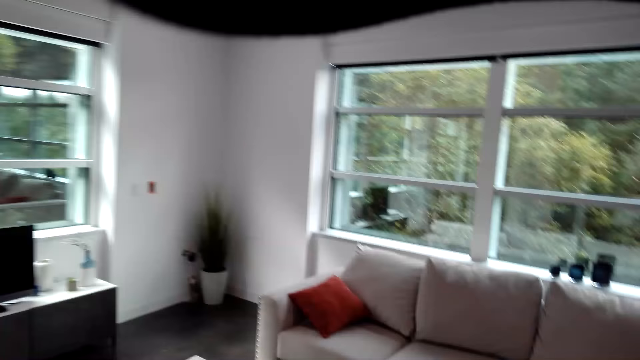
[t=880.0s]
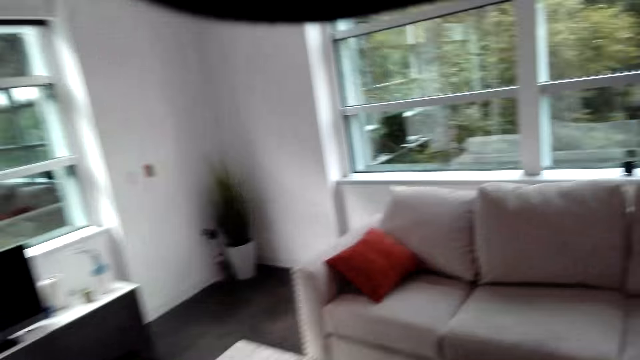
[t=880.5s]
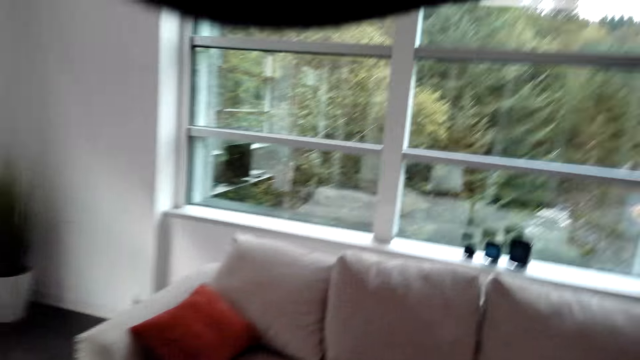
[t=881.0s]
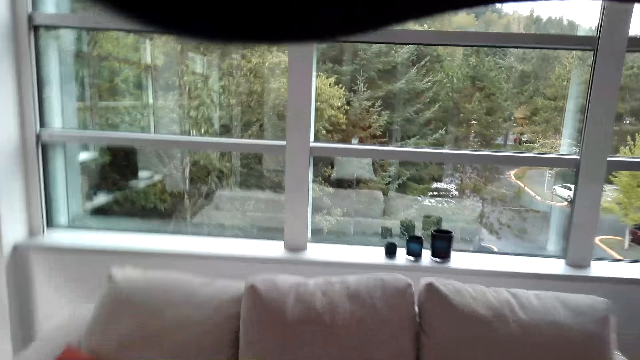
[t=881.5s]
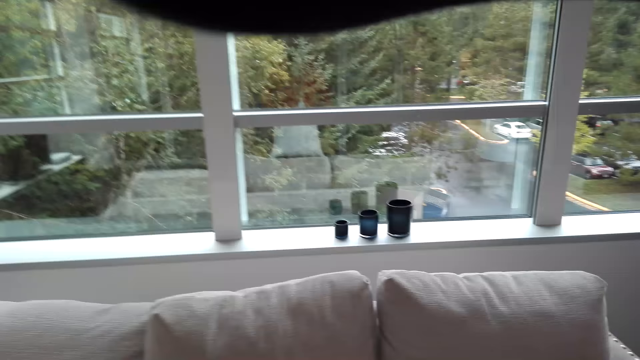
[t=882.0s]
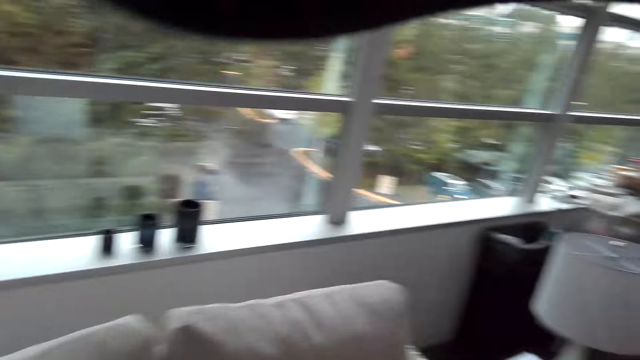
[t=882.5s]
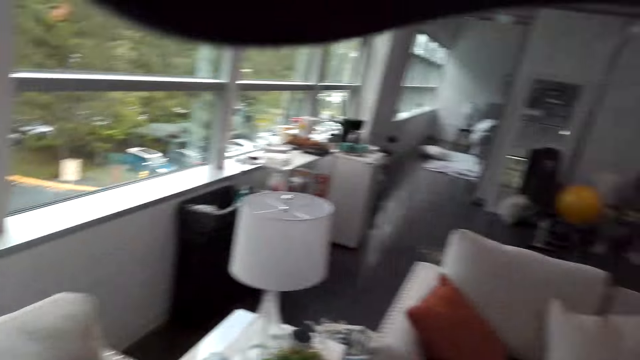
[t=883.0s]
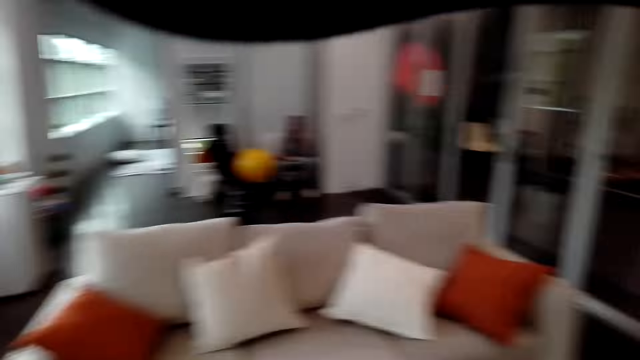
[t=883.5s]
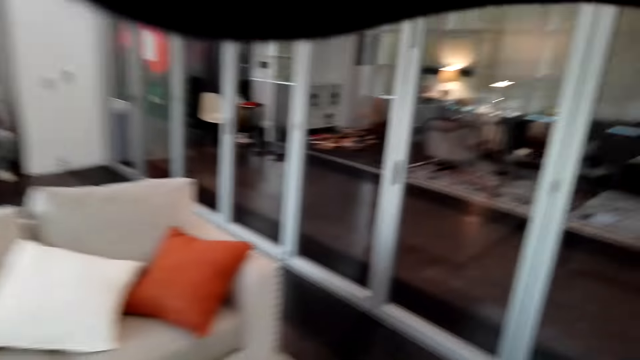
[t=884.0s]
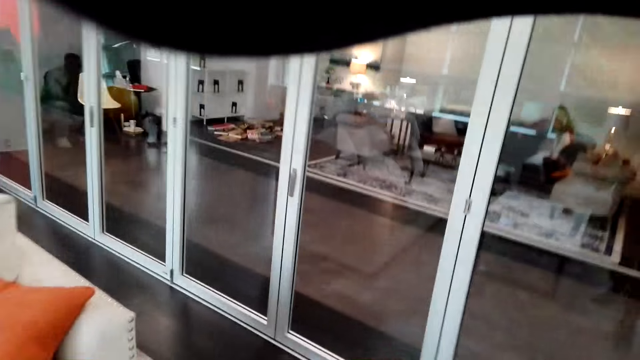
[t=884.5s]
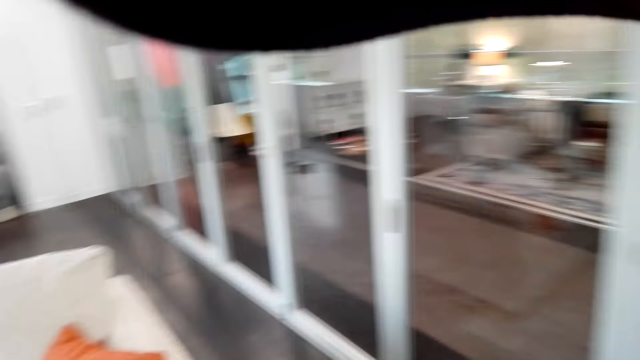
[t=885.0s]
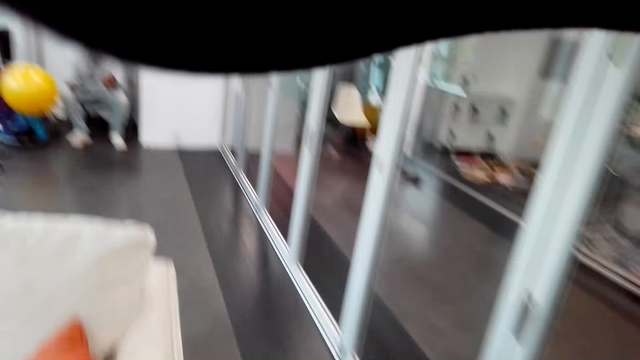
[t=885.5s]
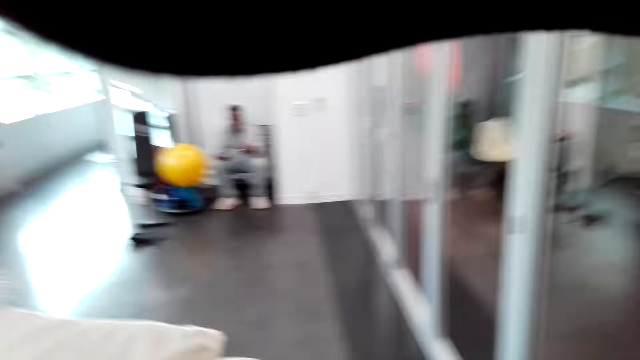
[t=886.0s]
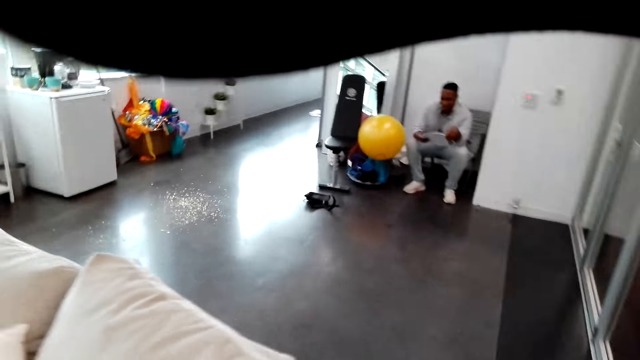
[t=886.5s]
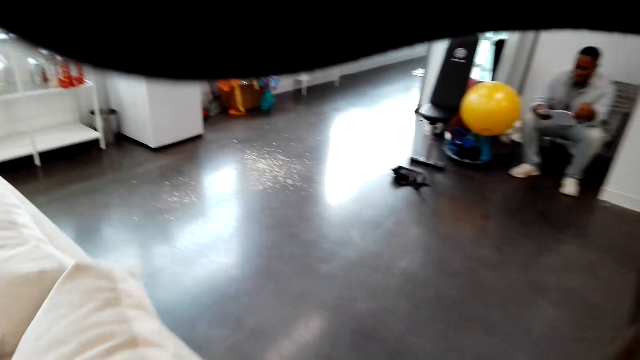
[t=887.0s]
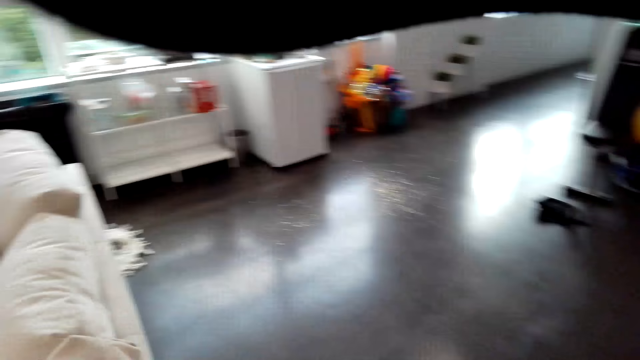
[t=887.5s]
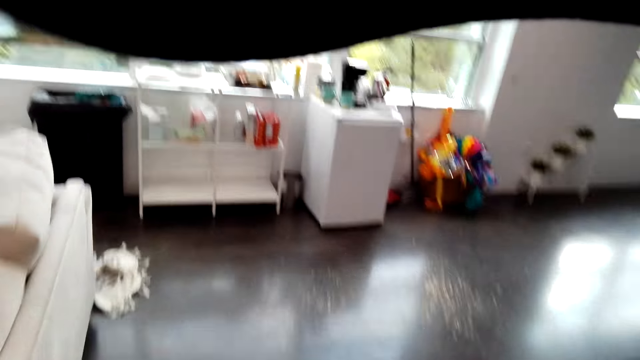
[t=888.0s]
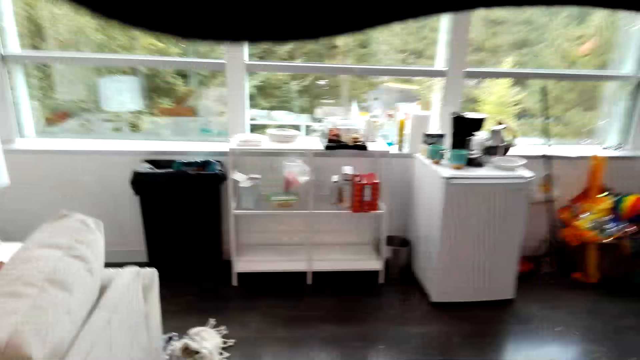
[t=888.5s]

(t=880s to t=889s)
The camera wearer walks around.

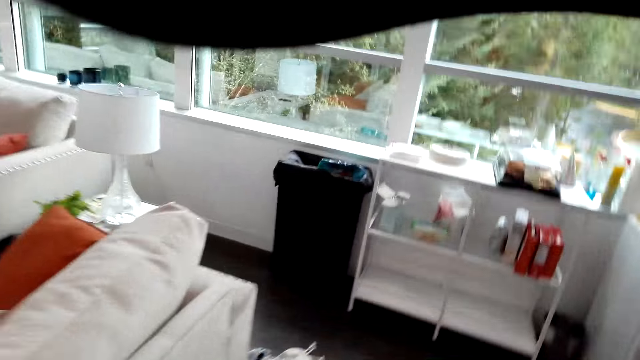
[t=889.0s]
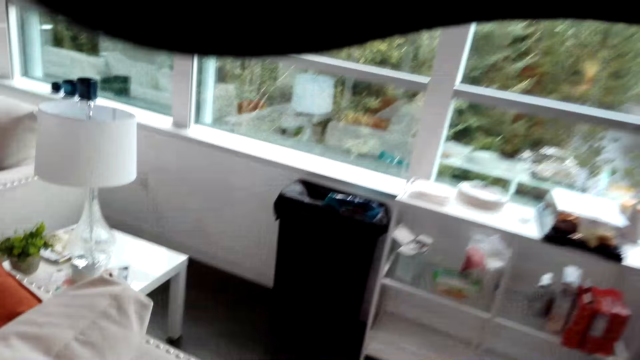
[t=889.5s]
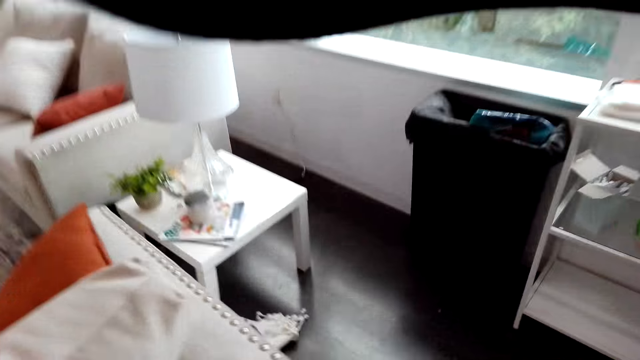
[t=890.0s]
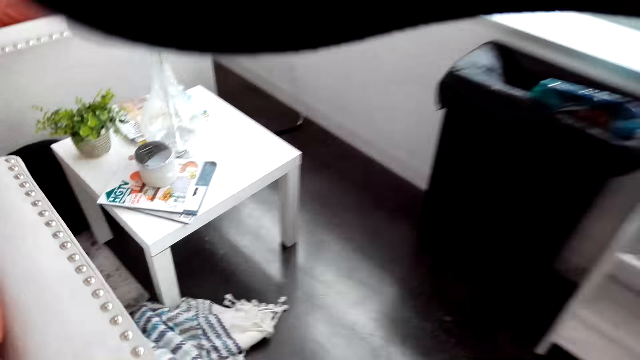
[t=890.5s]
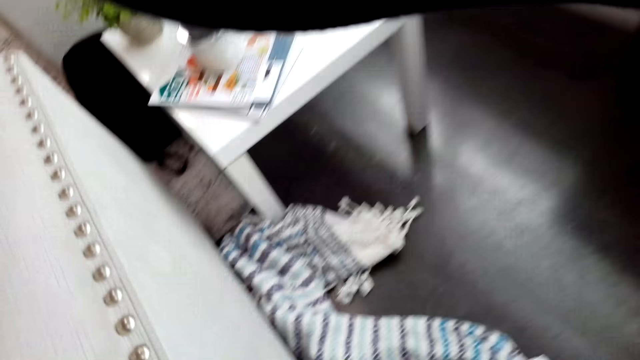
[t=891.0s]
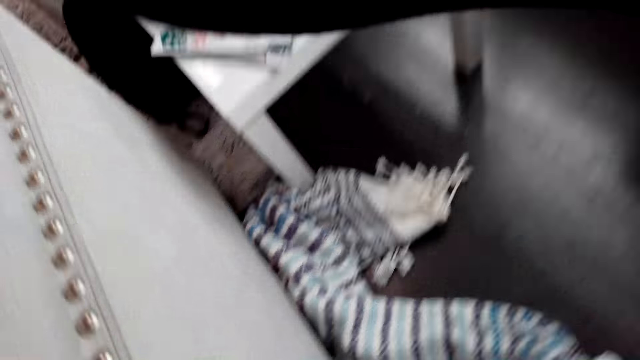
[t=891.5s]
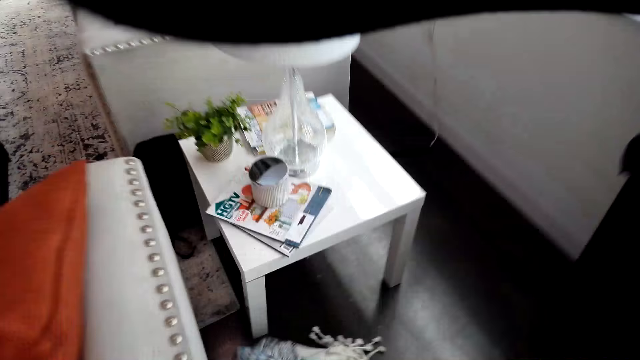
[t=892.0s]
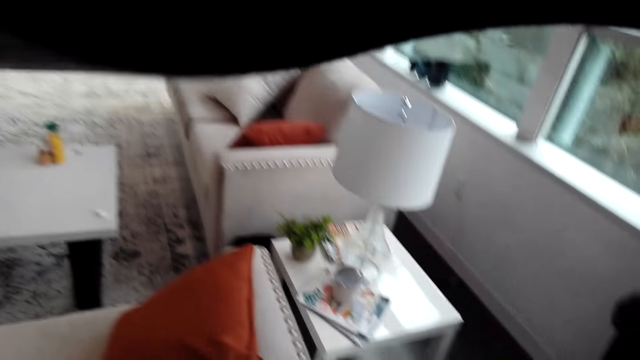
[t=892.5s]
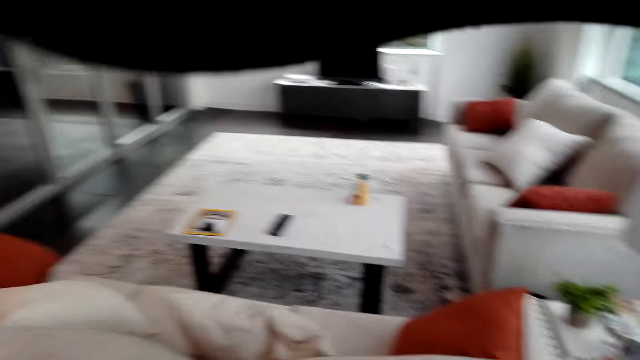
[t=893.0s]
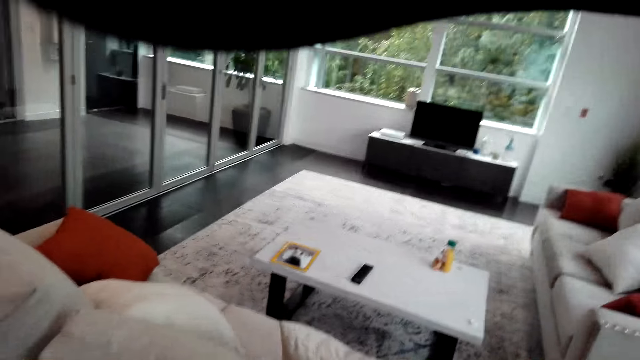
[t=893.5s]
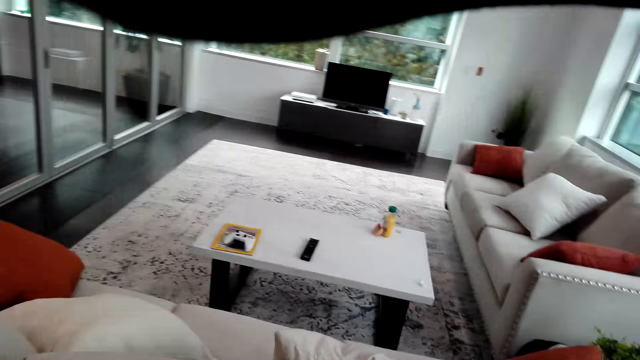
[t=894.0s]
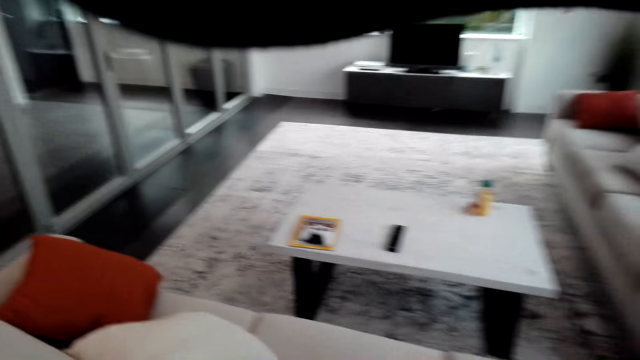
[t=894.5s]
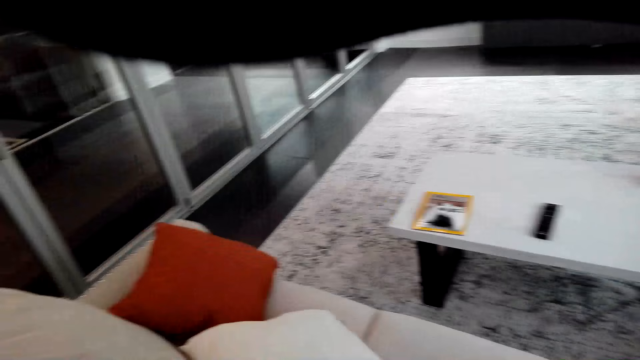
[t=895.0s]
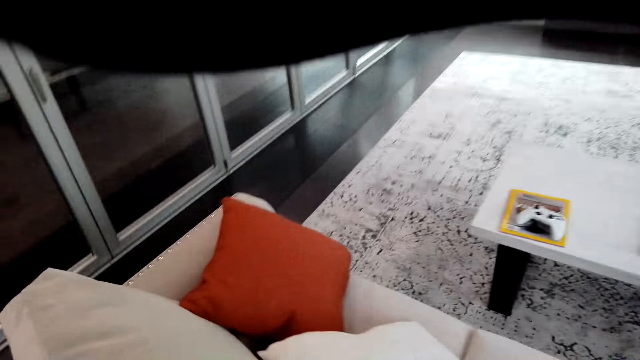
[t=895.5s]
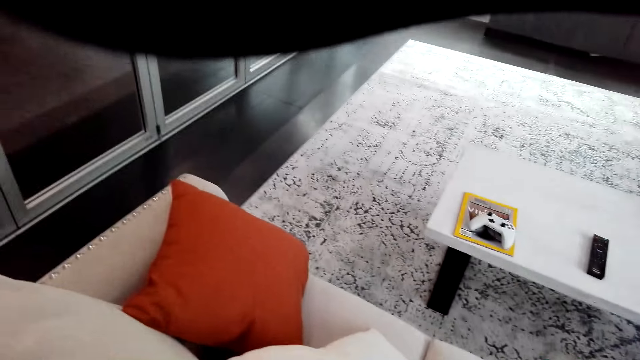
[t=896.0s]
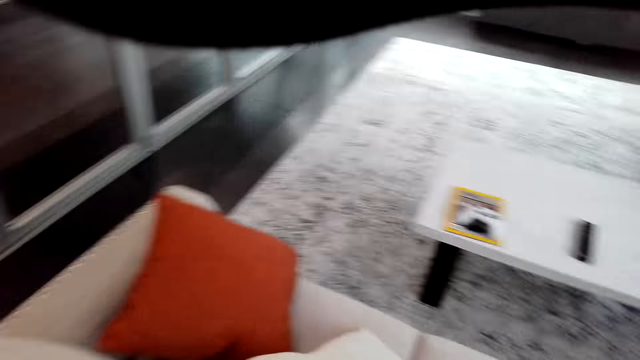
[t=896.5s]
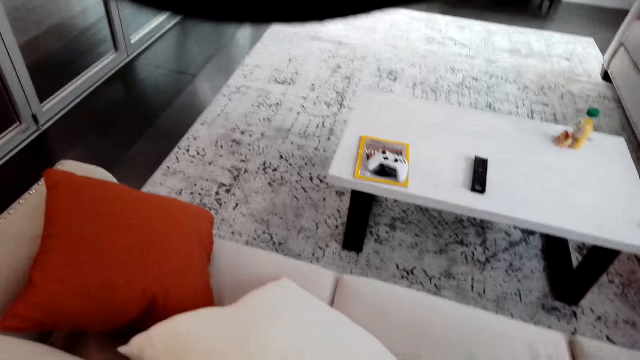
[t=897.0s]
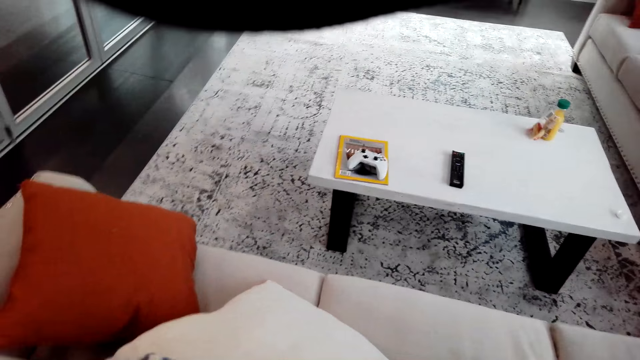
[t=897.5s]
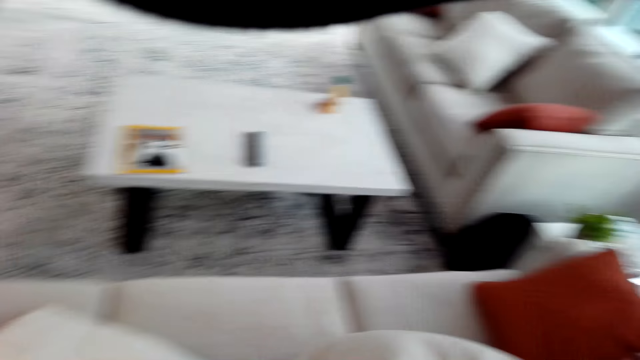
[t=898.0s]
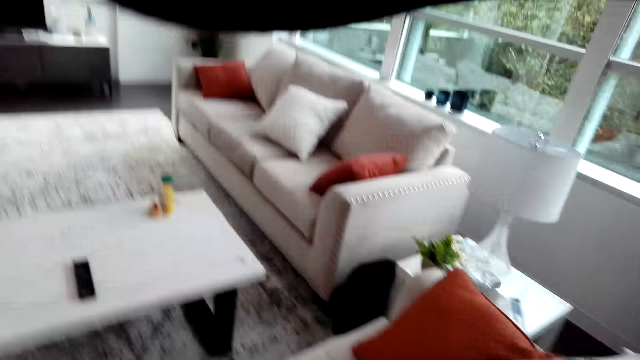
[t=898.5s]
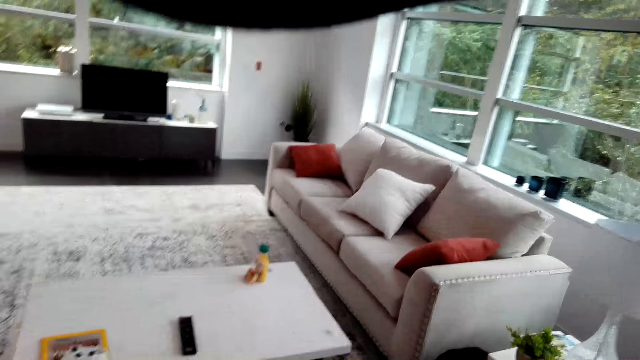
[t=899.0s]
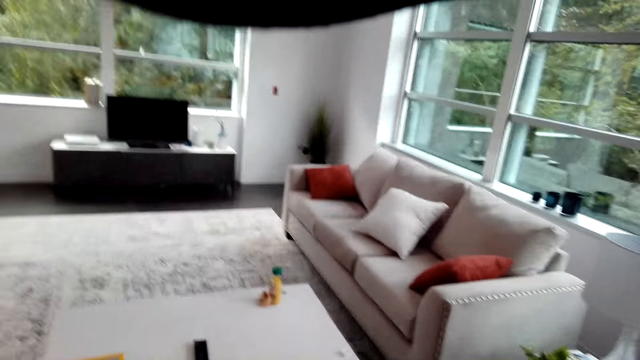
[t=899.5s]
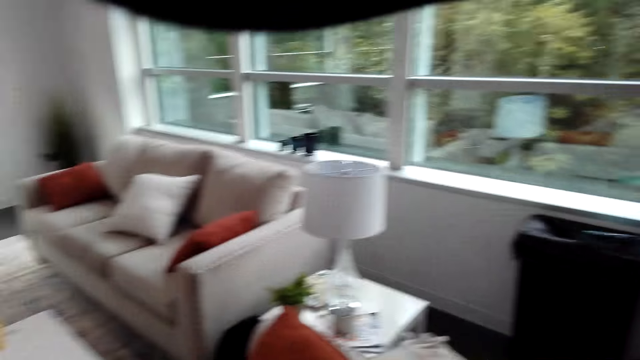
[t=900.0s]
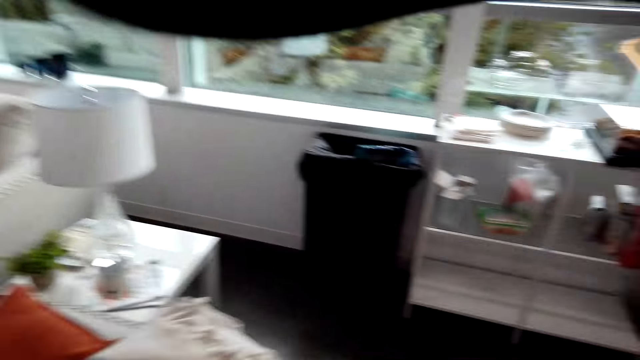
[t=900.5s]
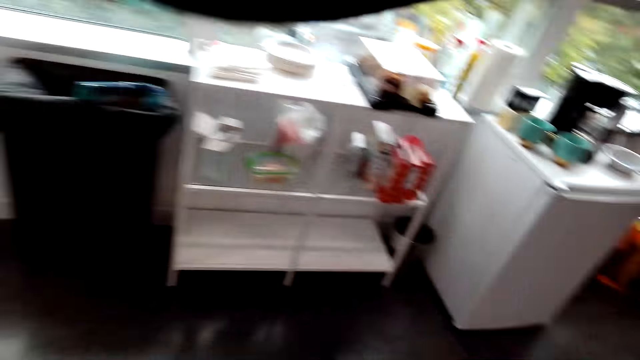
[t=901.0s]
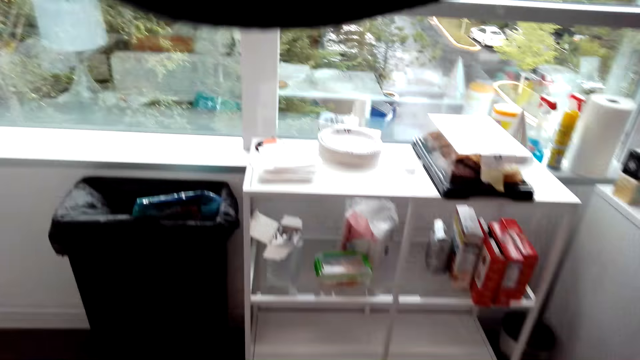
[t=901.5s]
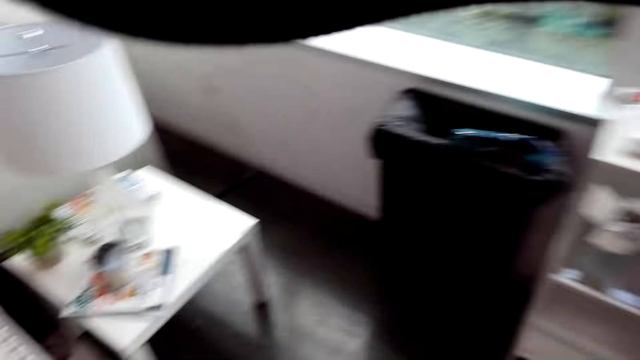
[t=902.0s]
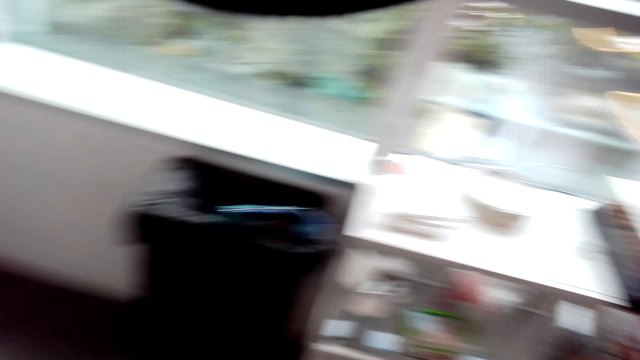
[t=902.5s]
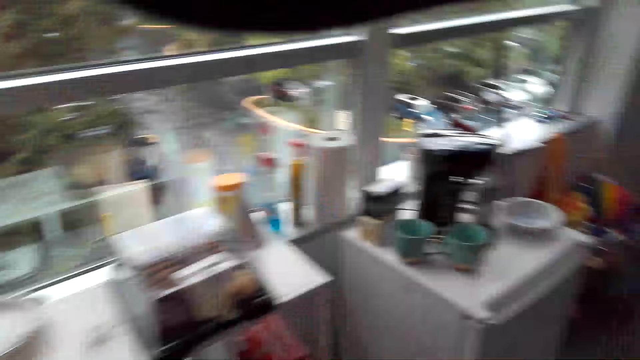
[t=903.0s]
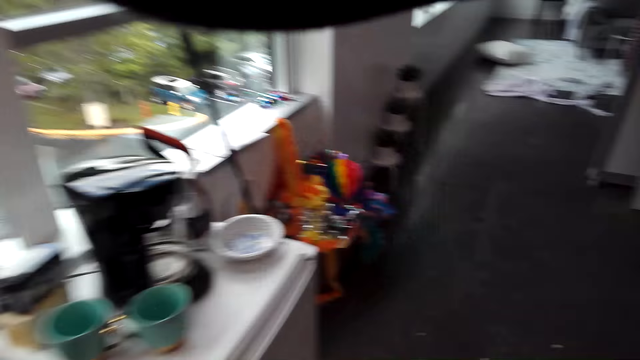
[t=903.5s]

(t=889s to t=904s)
The camera wearer picks up the throw blanket from the floor. They place the throw blanket on the seat. They move in the room. They talk in the room.
